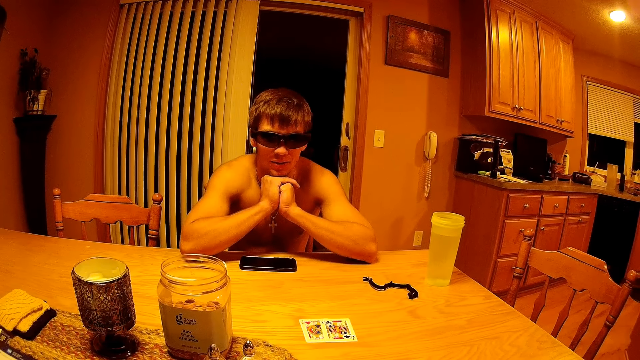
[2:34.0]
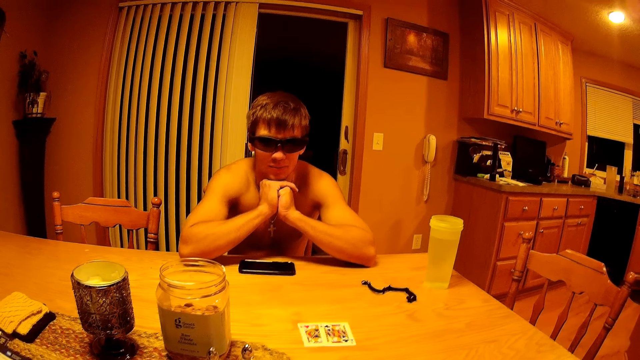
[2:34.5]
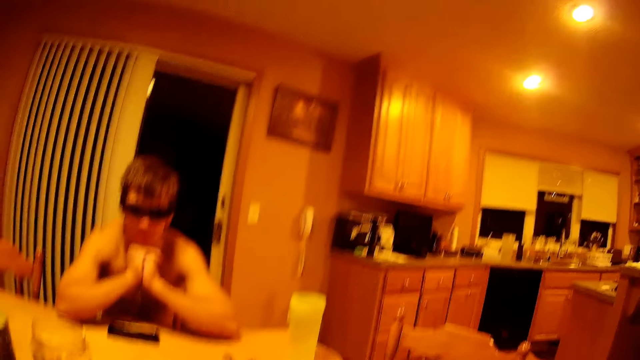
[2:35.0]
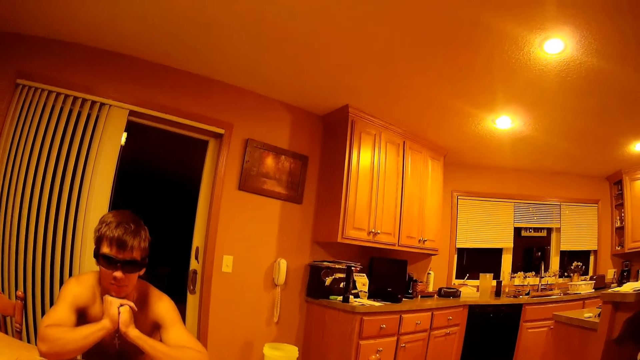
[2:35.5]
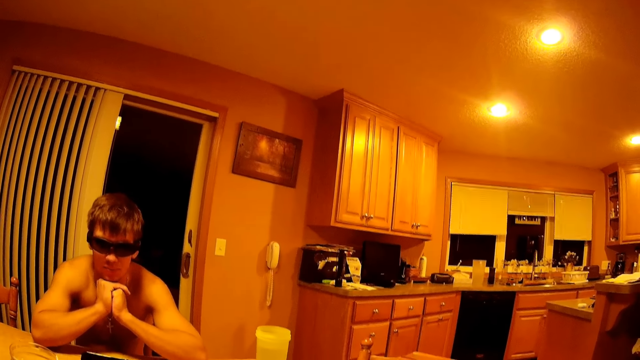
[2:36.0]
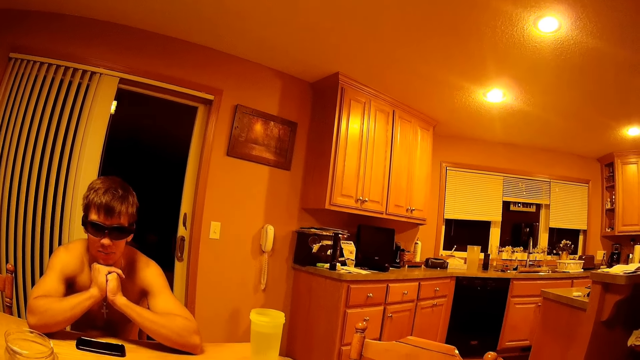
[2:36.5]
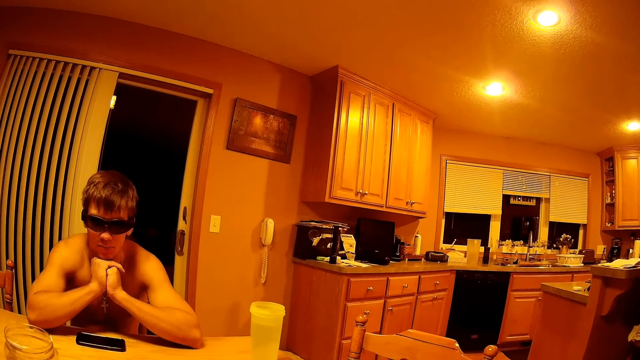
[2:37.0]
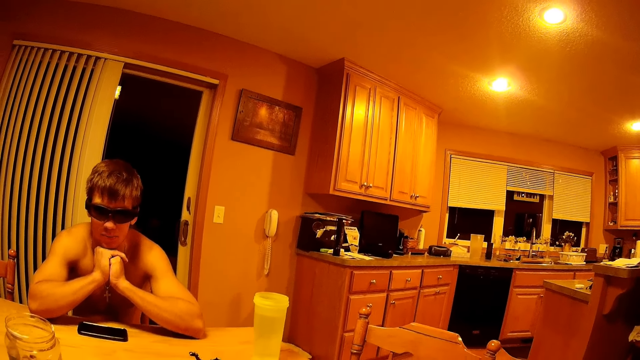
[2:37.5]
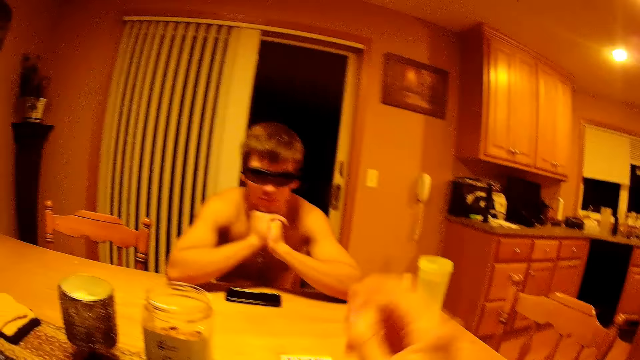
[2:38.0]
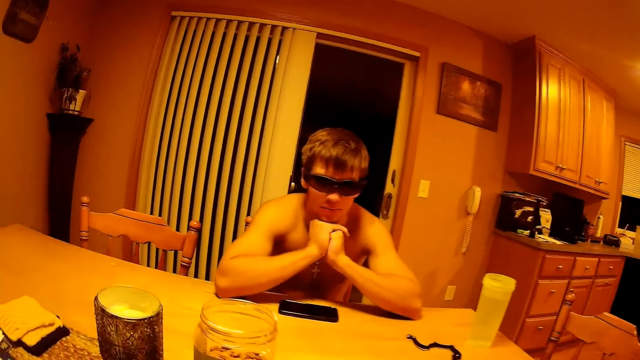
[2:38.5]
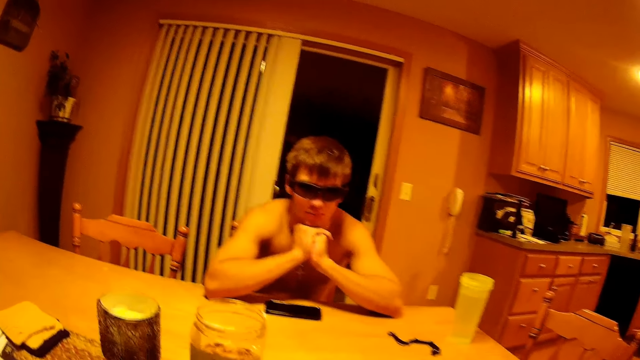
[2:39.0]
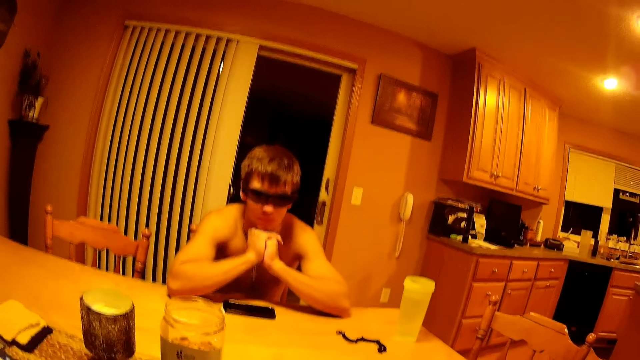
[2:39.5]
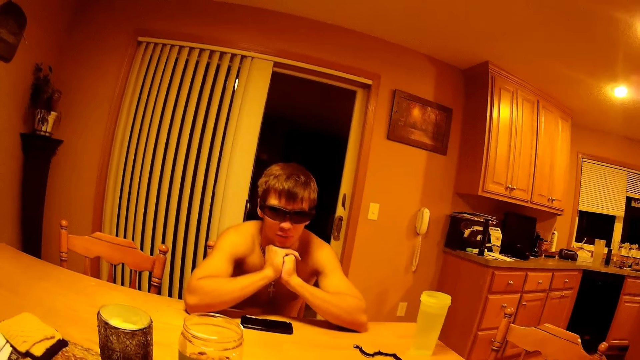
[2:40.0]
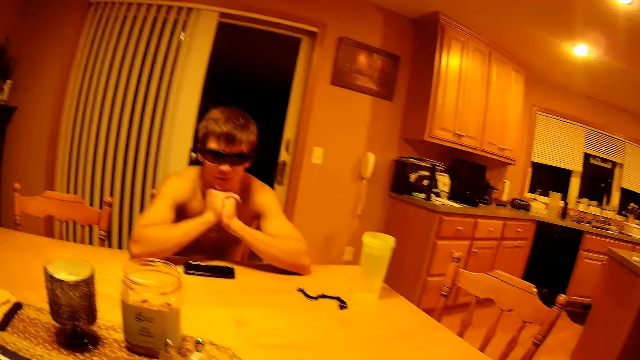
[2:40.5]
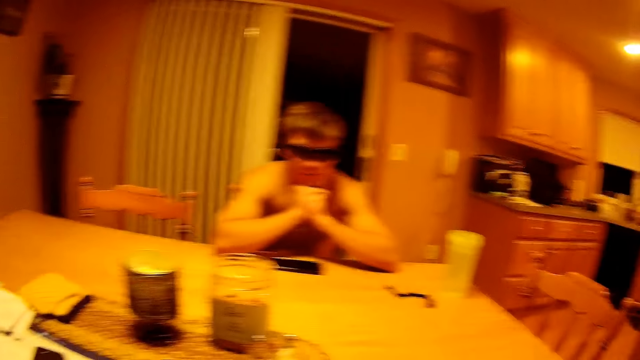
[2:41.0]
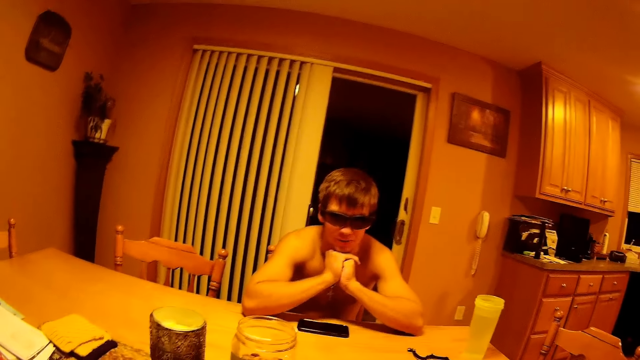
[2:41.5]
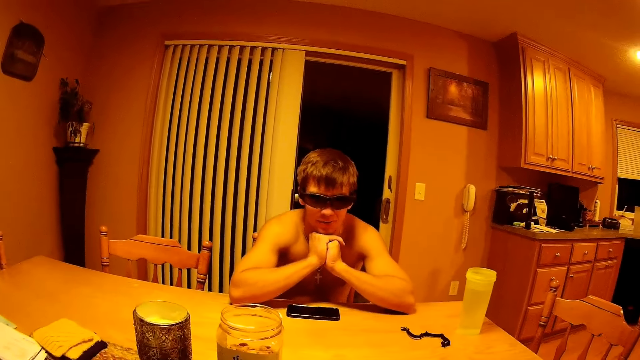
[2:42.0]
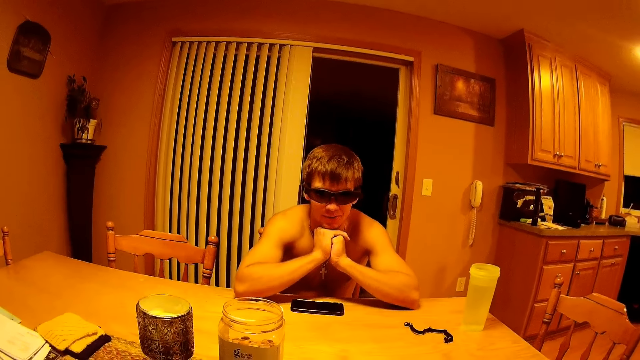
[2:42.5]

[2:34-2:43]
A man puts his hands on the chin. The camera wearer looks around the room. They talk to the man. They pick up the cards from the table.

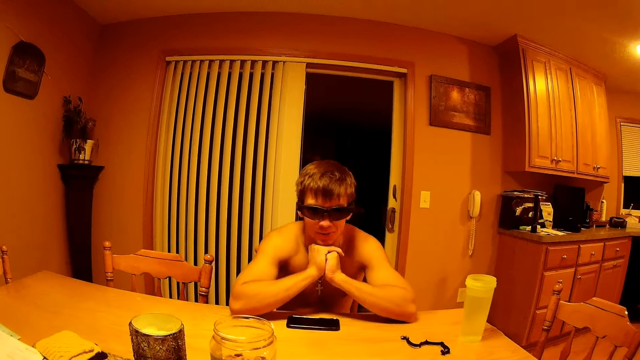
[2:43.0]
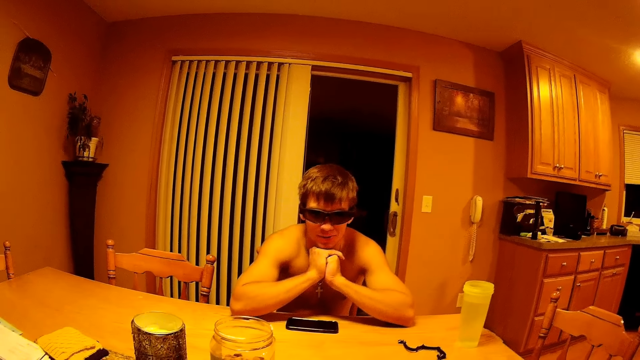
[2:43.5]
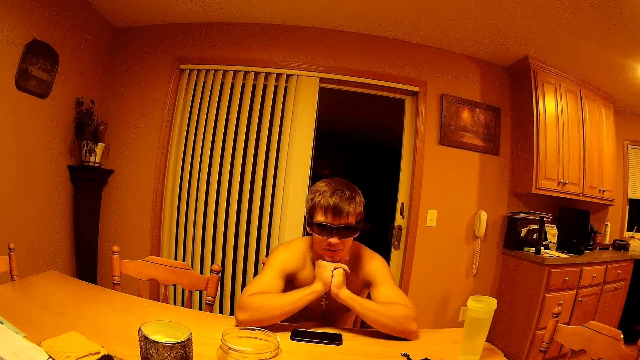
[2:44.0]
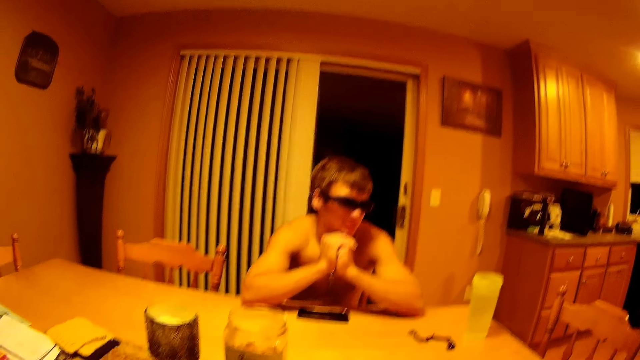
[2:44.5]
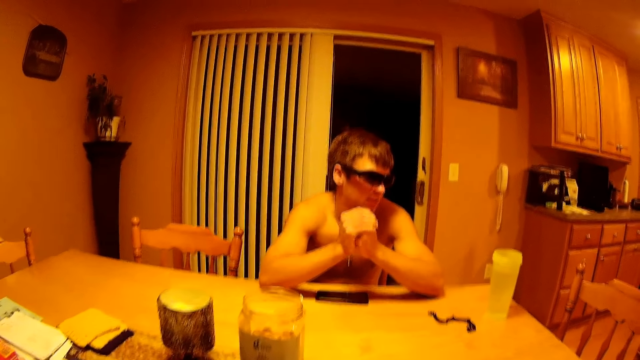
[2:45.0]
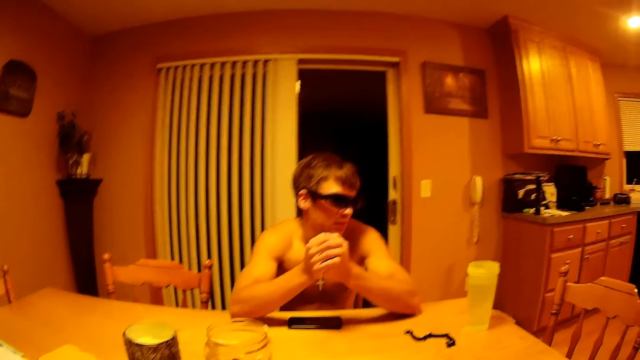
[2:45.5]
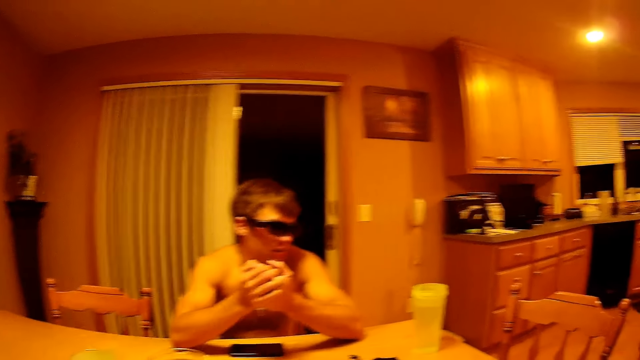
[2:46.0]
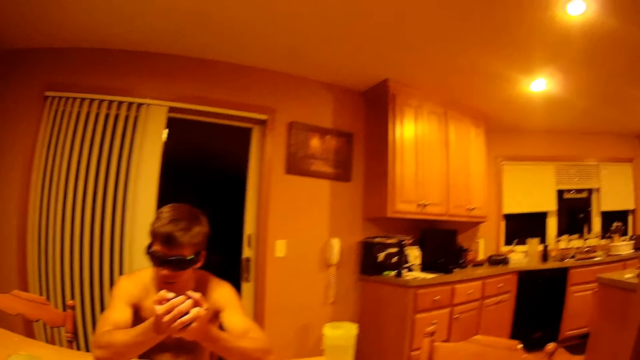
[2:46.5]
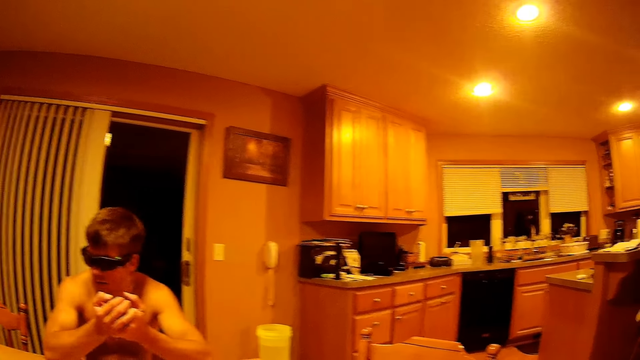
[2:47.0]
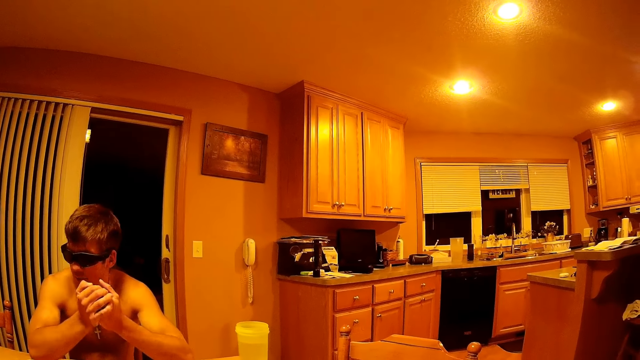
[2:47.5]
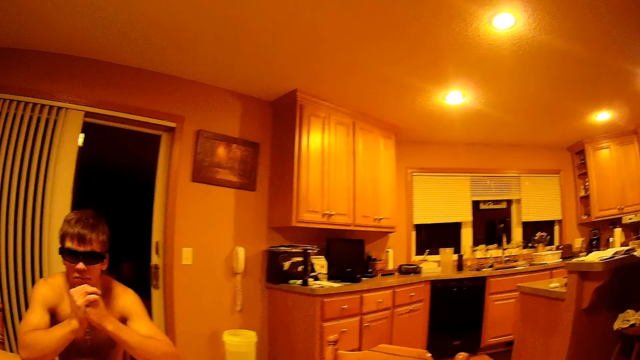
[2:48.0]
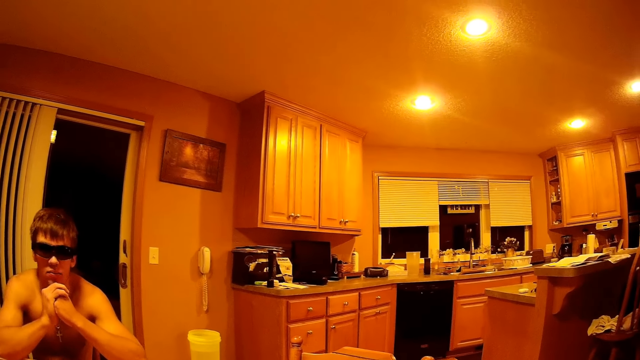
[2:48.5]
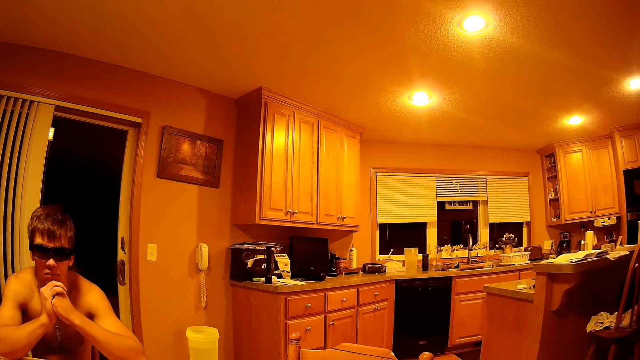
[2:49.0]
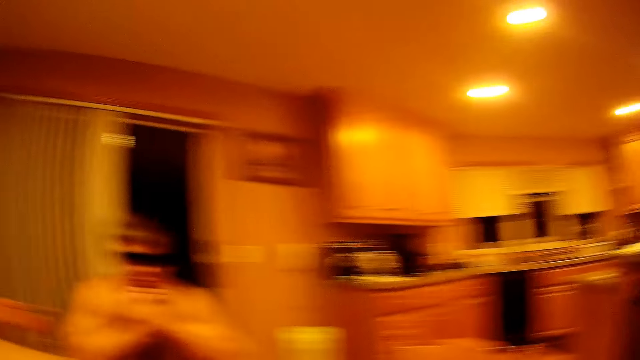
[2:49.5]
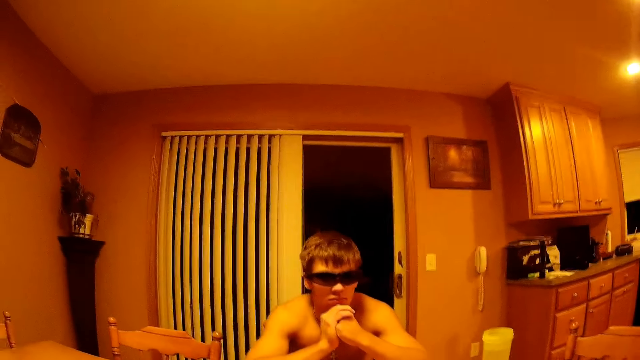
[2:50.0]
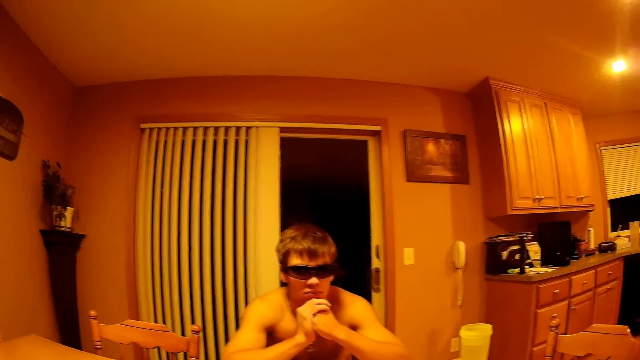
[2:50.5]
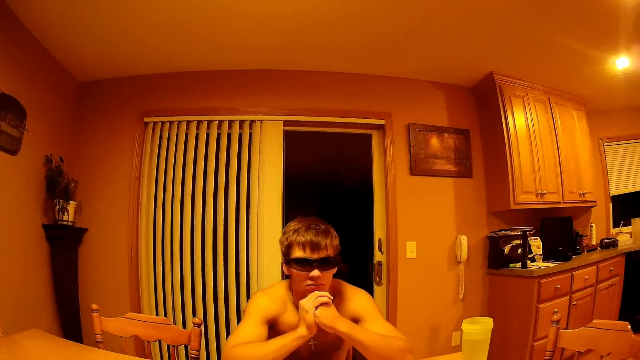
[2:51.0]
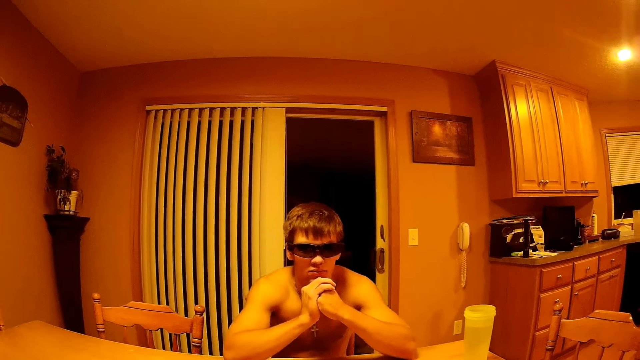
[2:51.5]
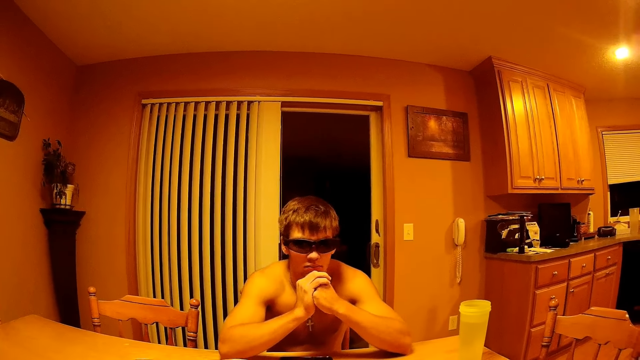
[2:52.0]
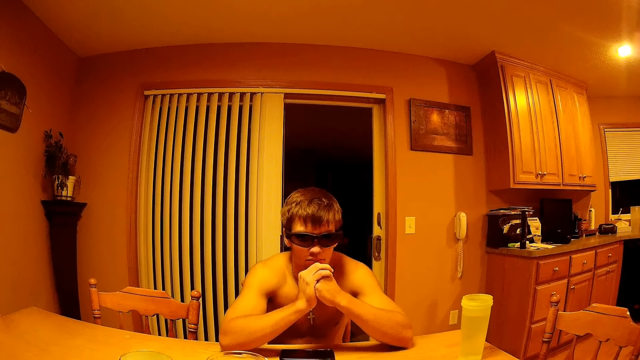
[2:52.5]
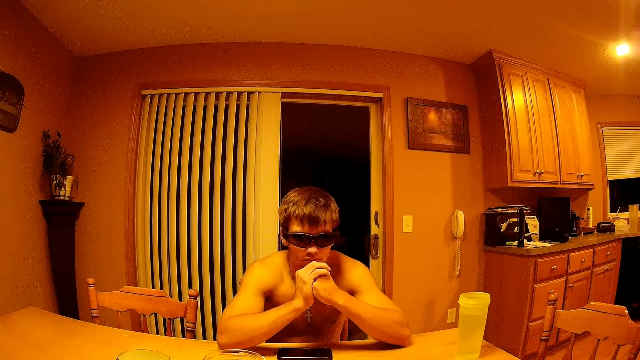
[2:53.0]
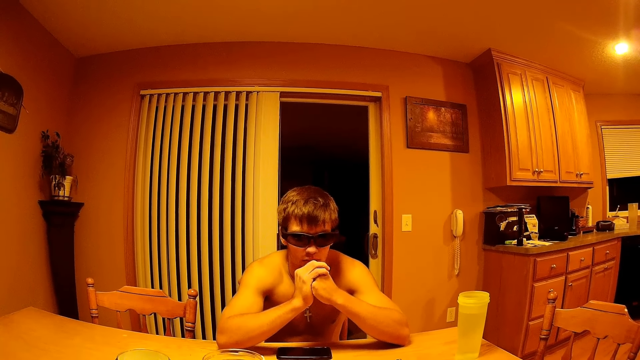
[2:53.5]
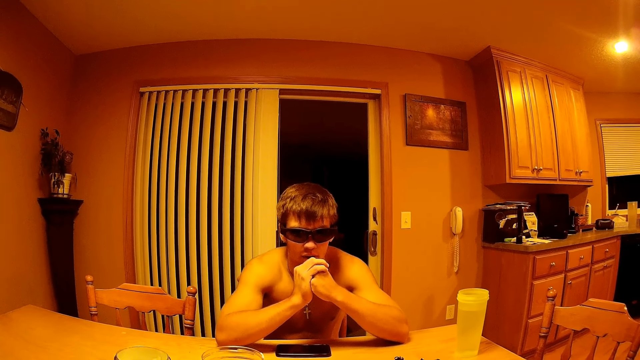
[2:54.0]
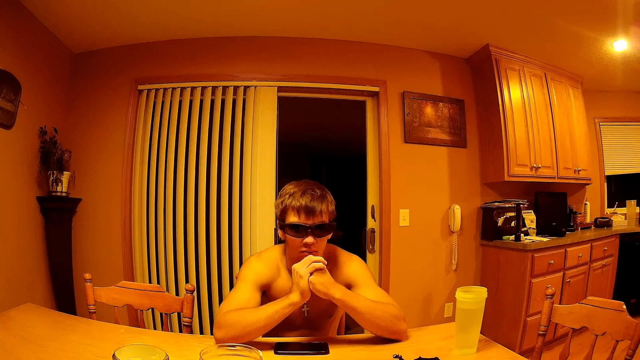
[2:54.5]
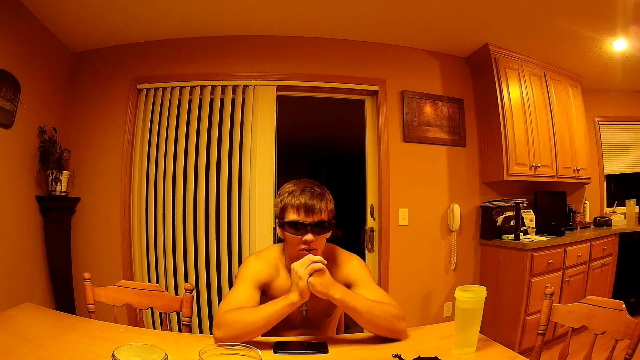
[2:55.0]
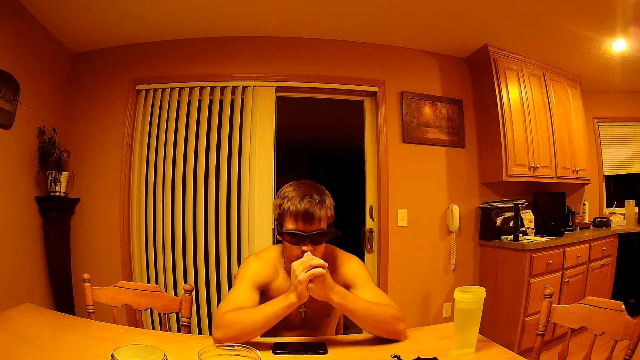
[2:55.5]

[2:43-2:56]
A man looks on the other side. The camera wearer looks around the room. The man talks to the camera wearer.
